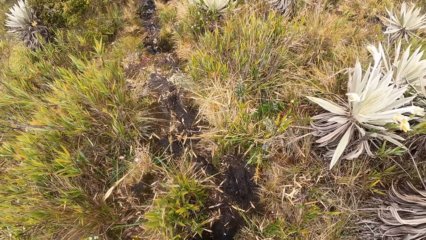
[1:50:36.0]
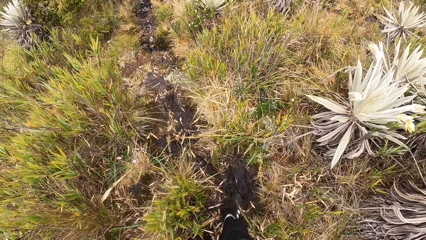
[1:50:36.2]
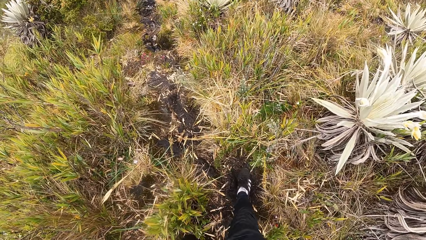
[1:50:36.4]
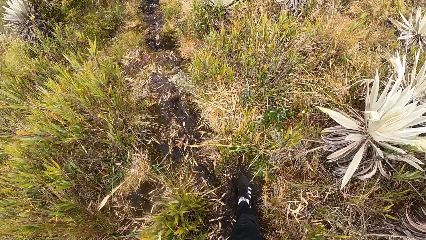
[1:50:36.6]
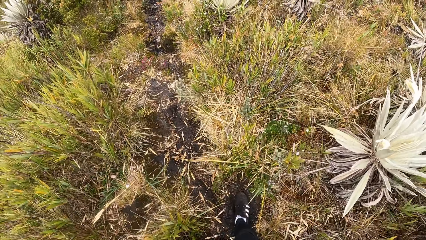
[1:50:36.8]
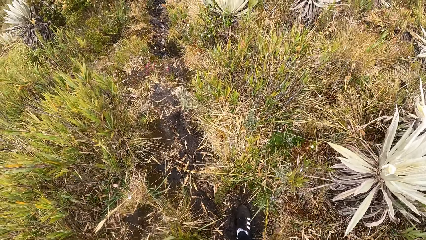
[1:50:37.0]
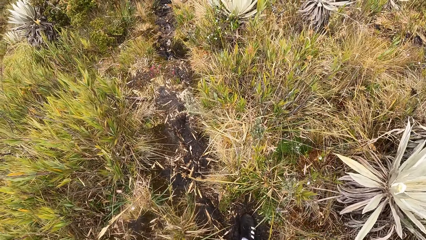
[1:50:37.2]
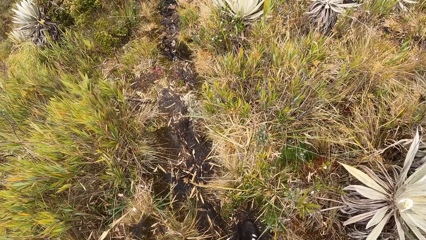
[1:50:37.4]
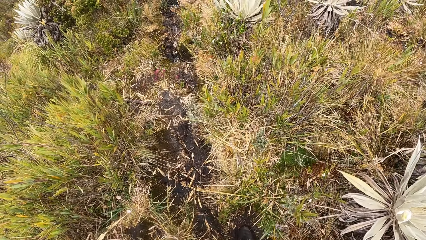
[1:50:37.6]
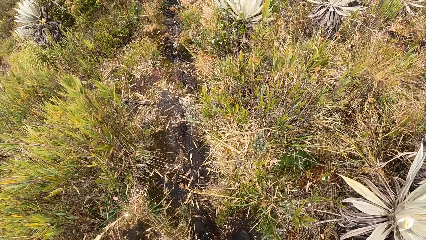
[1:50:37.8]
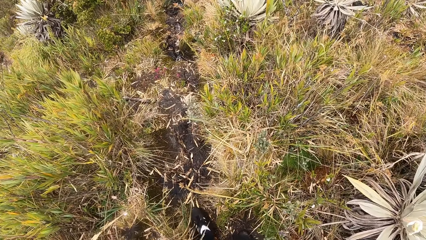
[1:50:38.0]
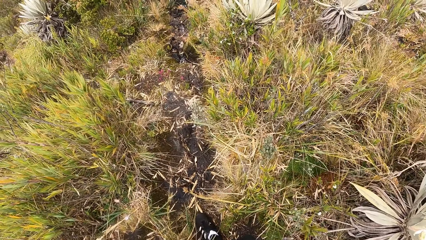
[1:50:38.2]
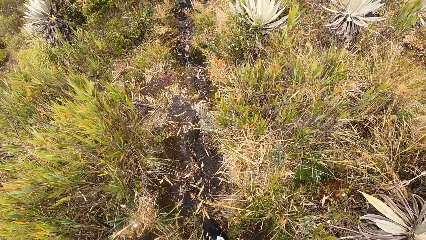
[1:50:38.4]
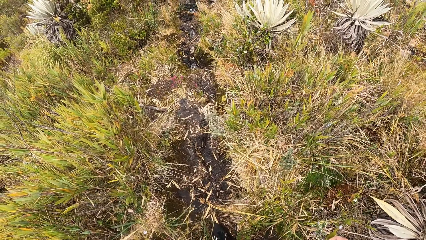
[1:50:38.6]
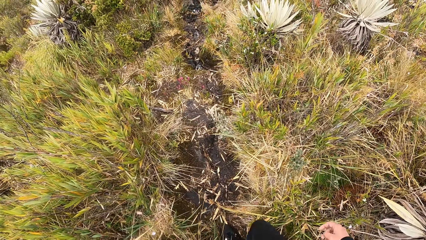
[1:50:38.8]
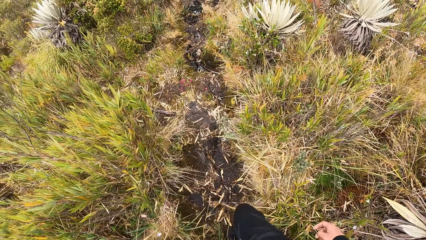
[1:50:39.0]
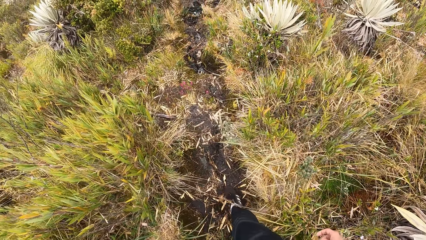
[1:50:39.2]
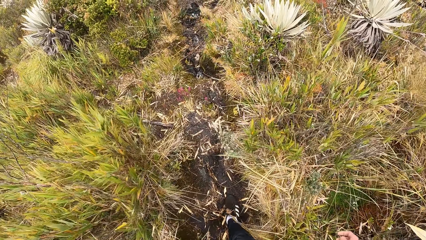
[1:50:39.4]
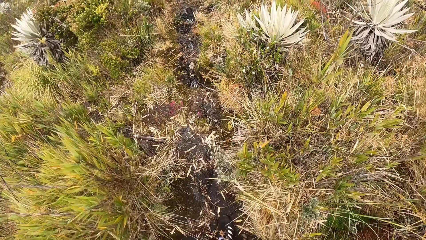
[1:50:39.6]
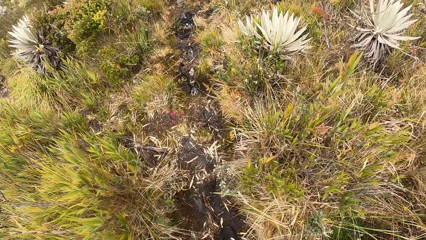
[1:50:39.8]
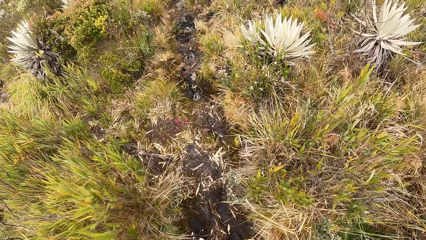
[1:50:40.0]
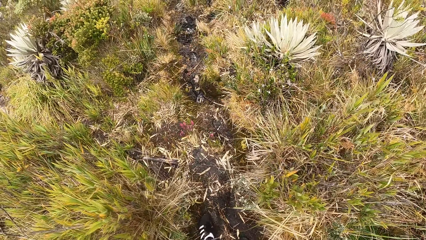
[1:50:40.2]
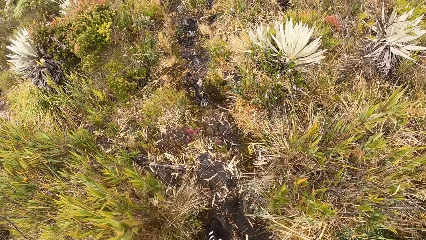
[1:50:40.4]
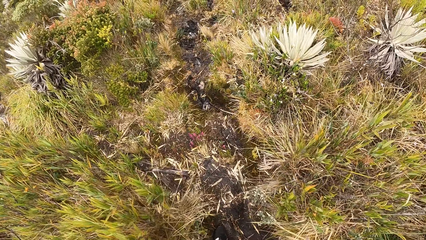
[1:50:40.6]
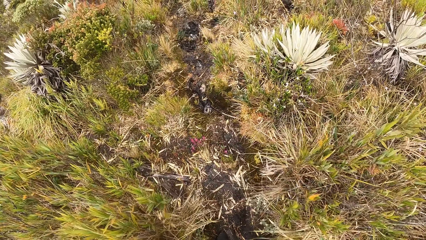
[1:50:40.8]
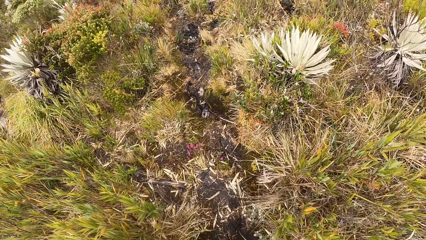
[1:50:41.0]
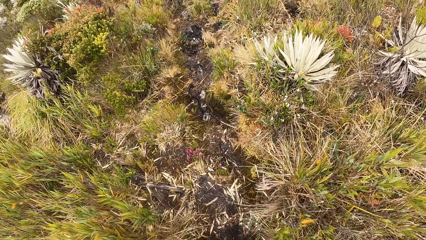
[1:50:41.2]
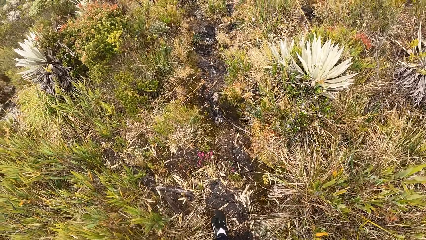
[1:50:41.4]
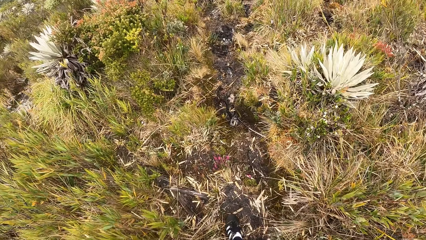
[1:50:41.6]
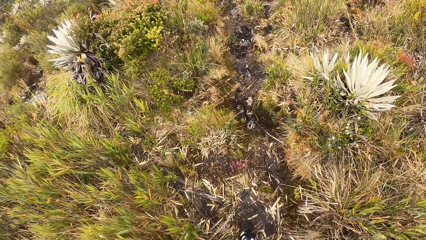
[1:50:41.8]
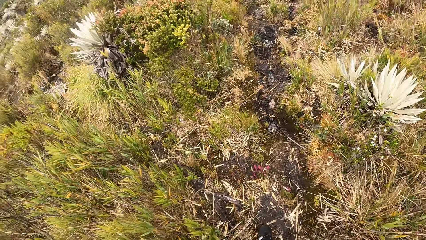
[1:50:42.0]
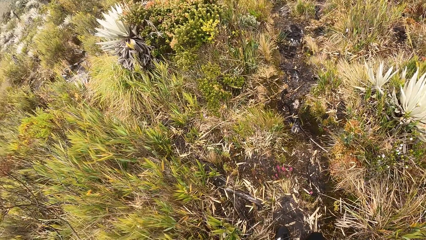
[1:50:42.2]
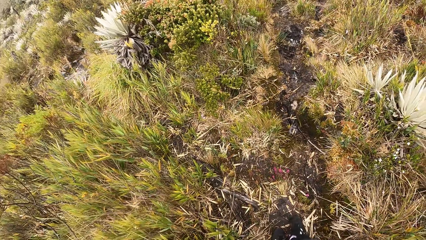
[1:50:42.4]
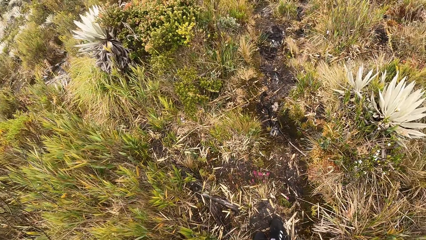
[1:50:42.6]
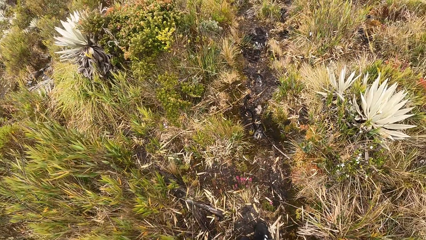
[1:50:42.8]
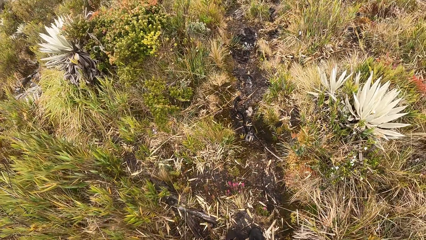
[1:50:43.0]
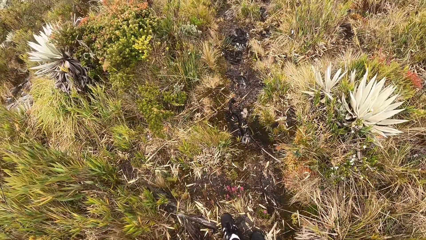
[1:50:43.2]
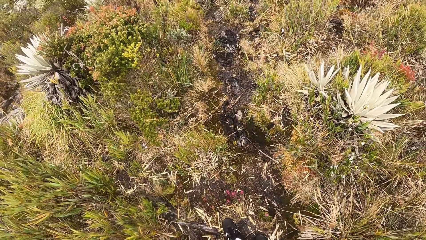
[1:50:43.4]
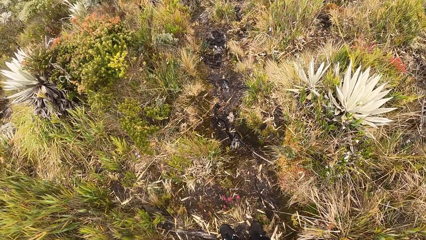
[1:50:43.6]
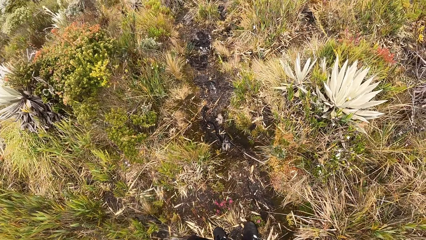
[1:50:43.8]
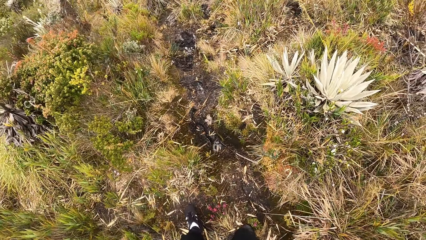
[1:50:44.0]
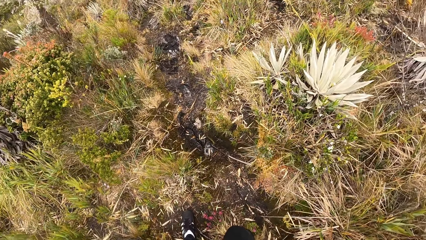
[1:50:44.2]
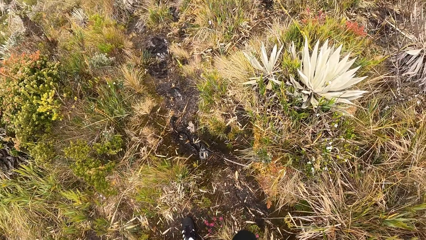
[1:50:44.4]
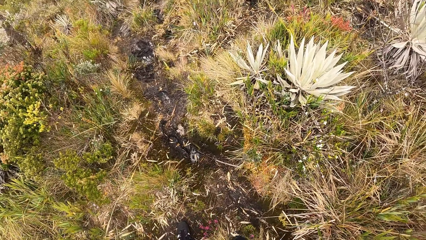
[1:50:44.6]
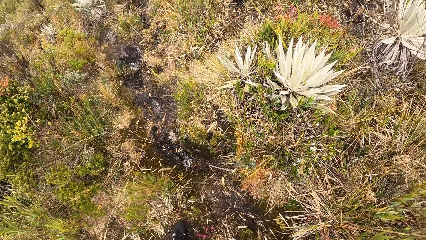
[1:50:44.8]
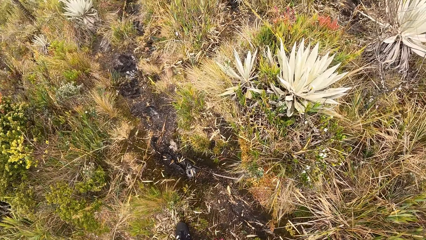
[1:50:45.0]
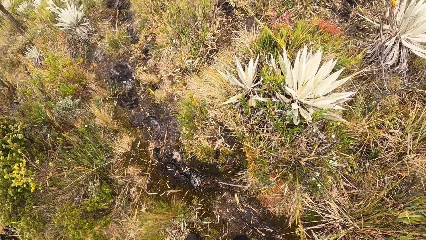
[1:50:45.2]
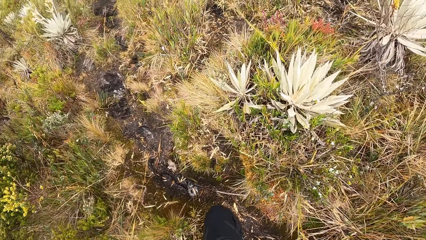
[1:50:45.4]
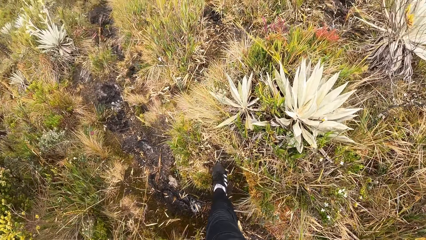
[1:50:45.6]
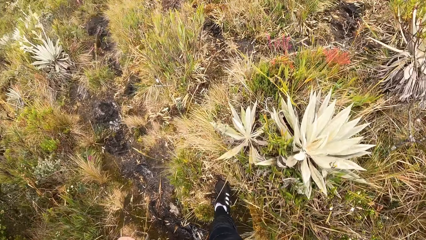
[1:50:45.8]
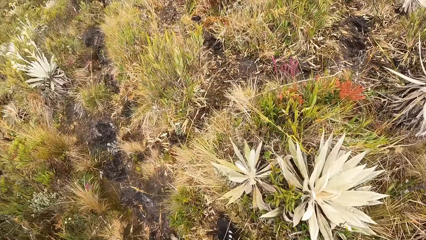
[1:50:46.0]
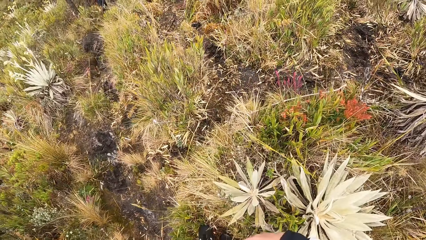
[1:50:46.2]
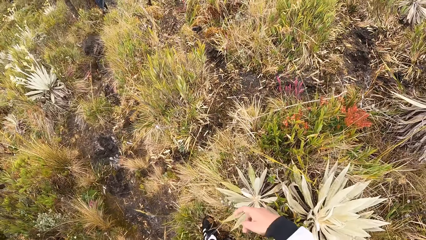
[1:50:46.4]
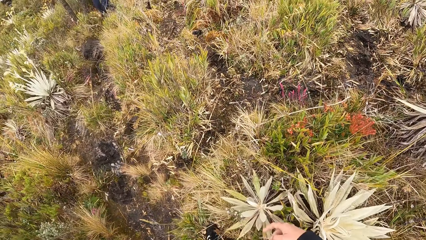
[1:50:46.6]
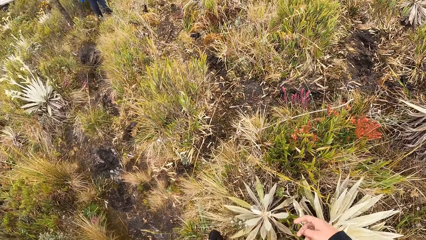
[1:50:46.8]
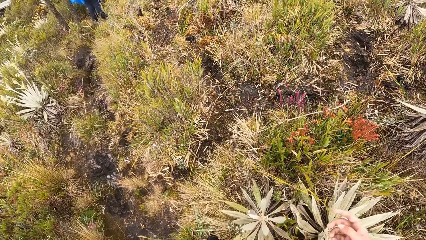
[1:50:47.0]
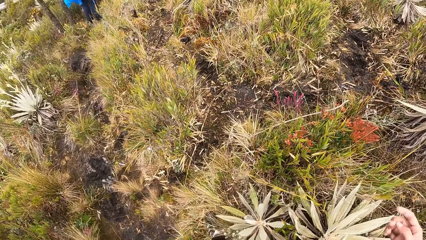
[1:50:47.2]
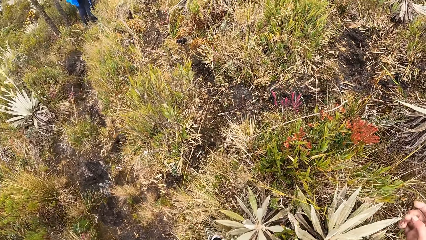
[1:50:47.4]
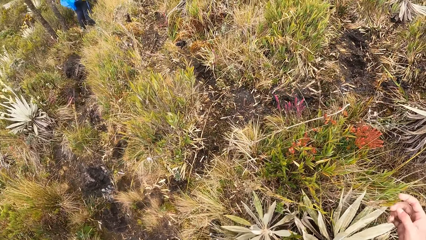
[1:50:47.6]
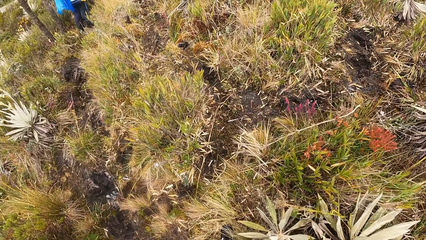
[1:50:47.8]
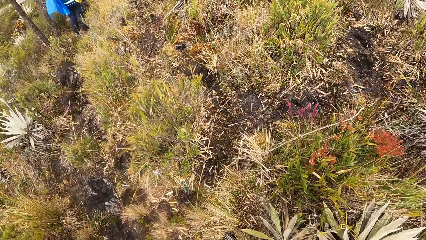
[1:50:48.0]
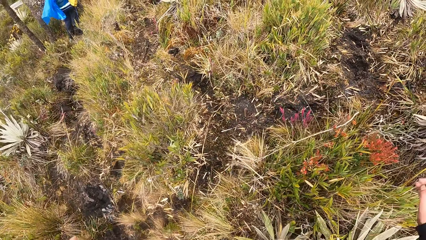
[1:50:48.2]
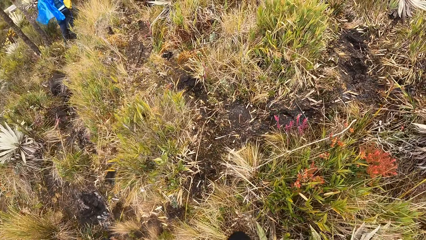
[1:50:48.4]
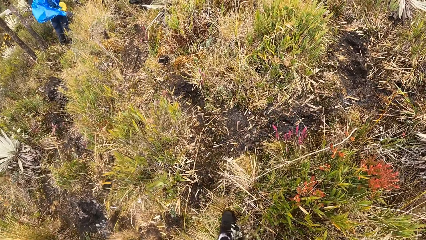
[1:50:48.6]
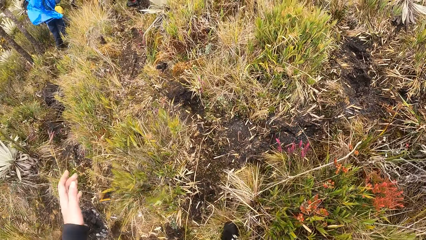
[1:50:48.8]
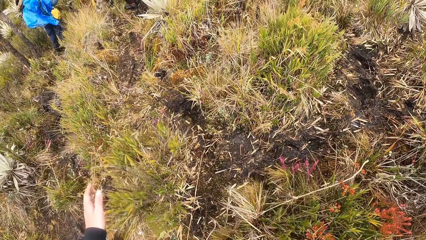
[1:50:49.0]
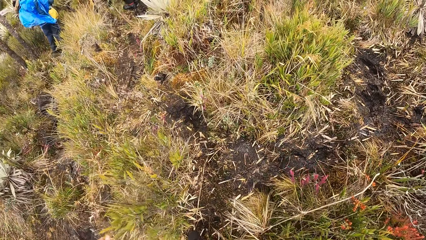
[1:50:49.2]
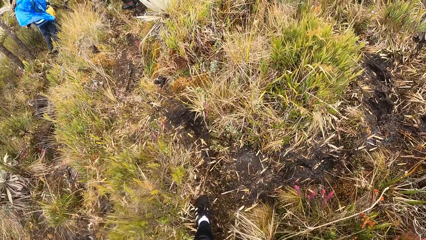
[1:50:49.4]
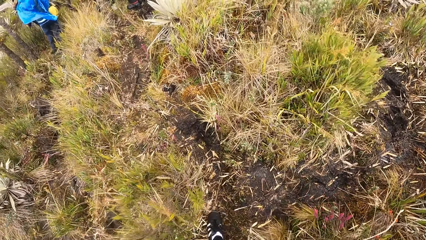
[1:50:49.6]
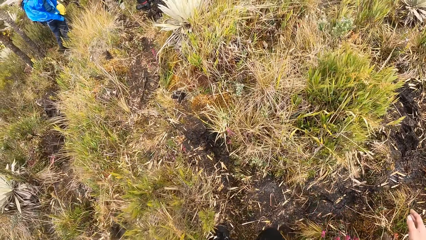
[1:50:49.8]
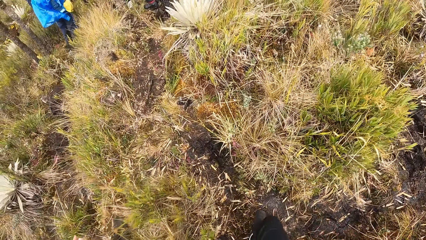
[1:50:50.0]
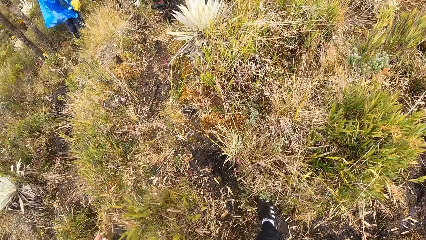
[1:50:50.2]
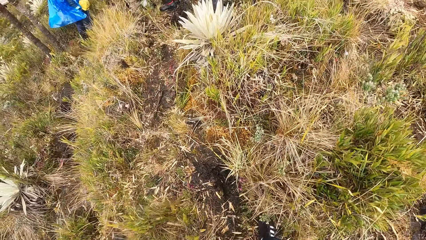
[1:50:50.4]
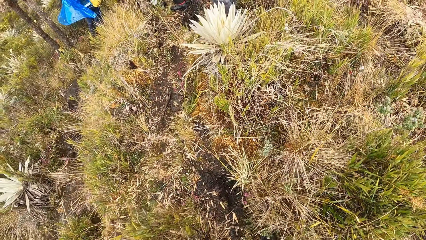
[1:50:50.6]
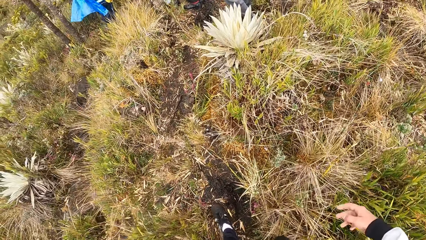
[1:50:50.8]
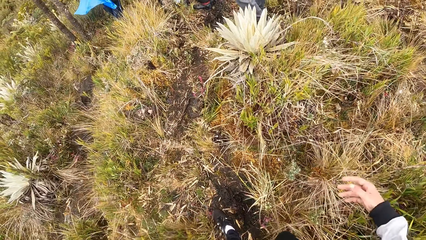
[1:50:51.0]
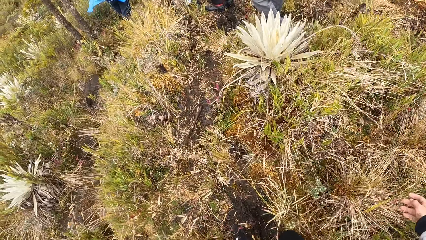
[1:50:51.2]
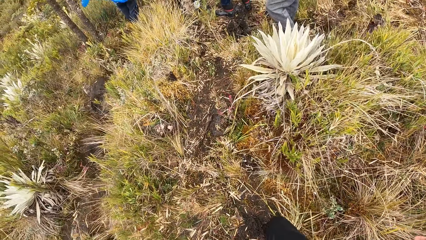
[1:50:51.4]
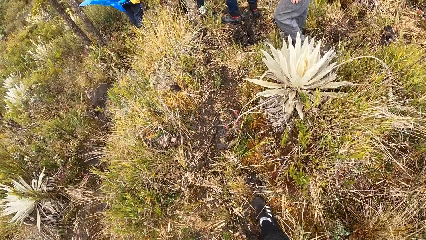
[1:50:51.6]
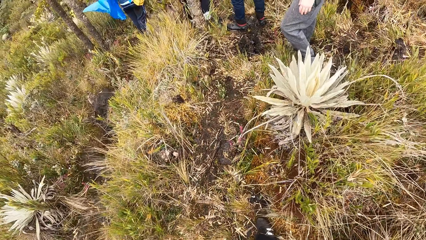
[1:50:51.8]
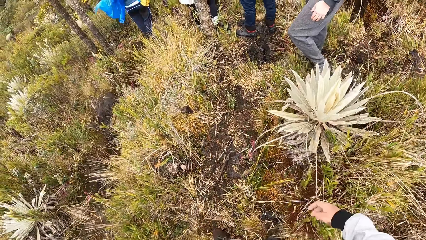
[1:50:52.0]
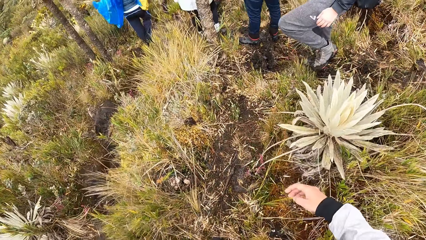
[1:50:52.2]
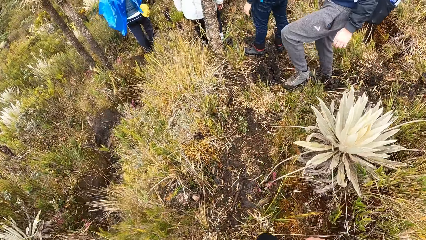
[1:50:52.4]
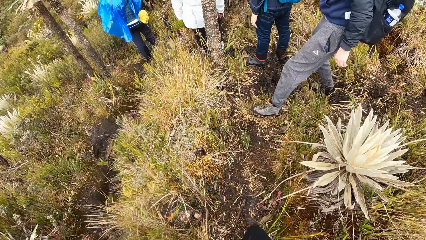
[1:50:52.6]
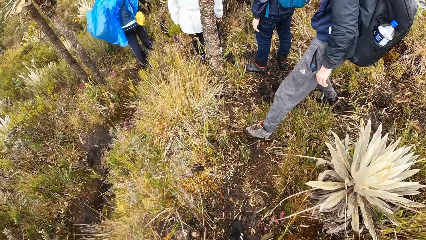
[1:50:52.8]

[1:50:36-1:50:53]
The camera wearer walks in the field.
